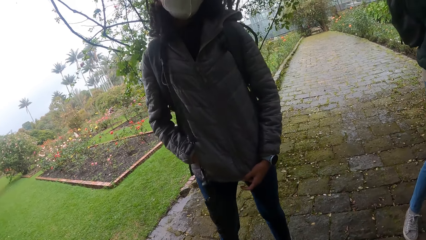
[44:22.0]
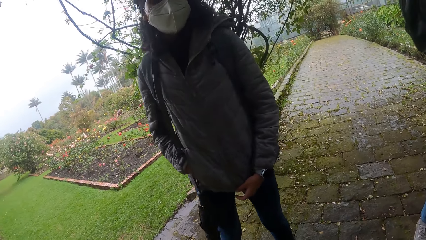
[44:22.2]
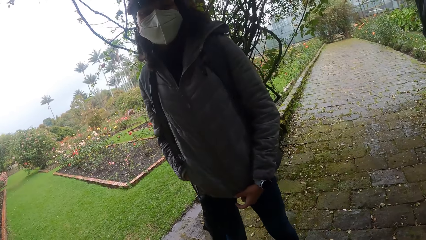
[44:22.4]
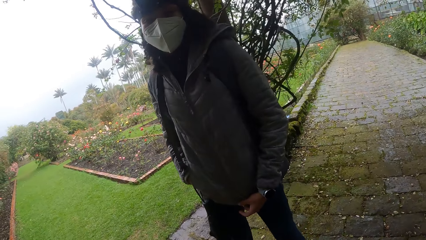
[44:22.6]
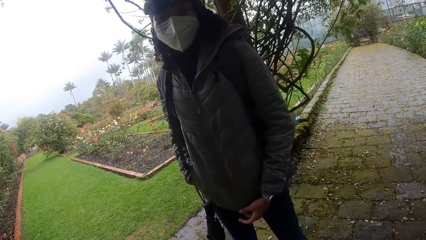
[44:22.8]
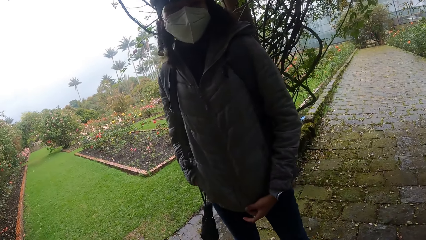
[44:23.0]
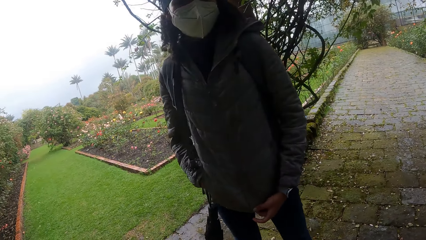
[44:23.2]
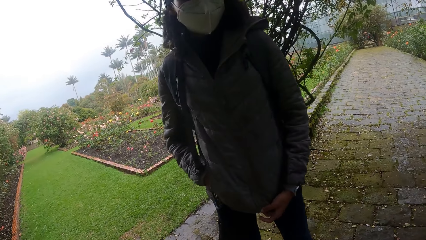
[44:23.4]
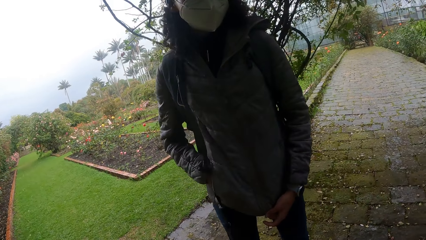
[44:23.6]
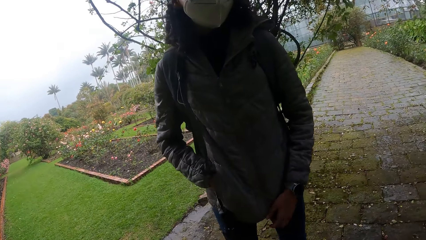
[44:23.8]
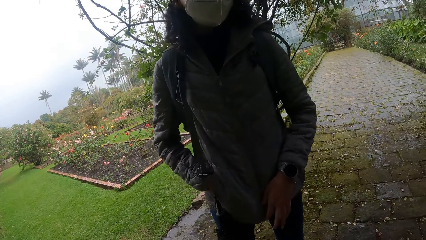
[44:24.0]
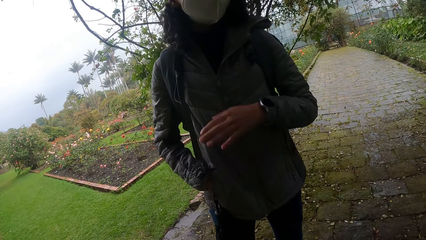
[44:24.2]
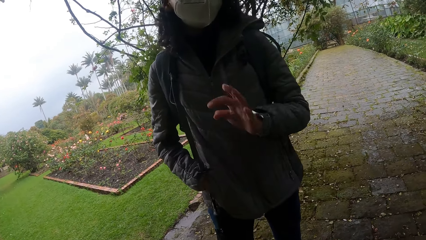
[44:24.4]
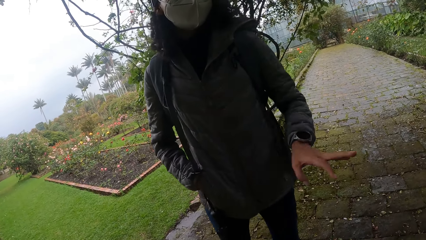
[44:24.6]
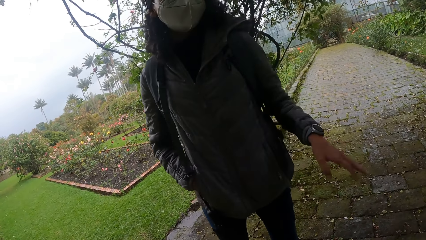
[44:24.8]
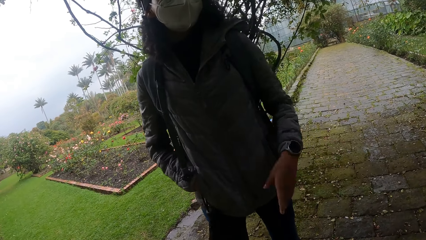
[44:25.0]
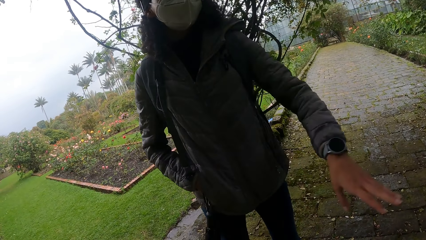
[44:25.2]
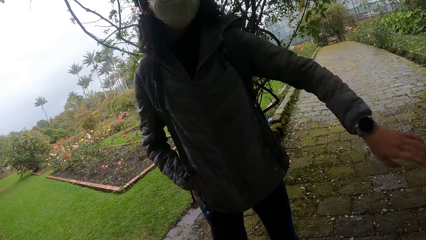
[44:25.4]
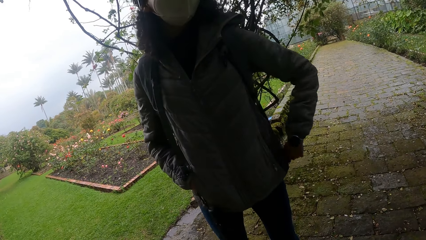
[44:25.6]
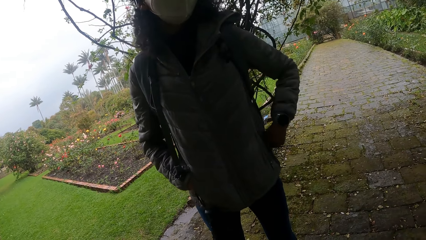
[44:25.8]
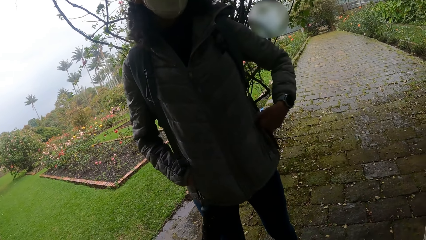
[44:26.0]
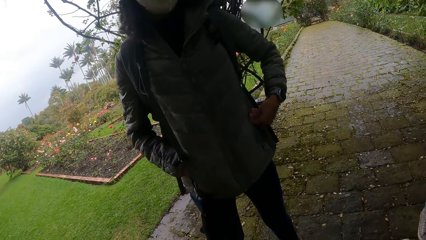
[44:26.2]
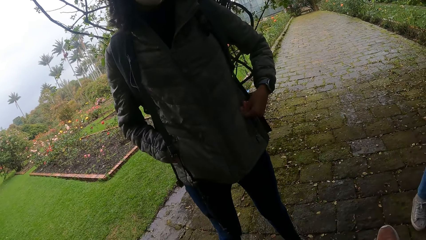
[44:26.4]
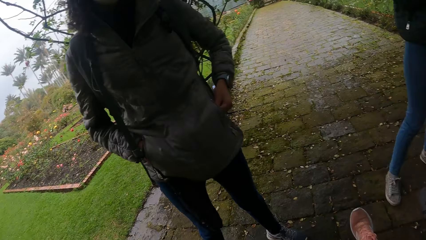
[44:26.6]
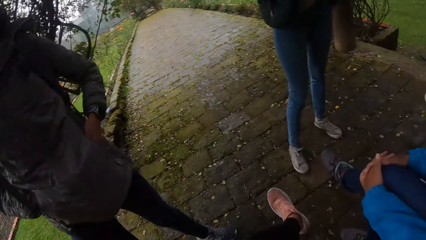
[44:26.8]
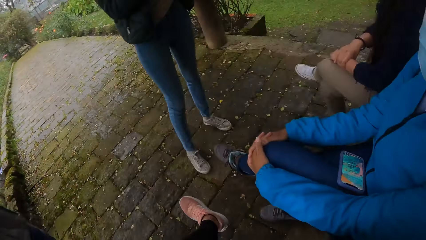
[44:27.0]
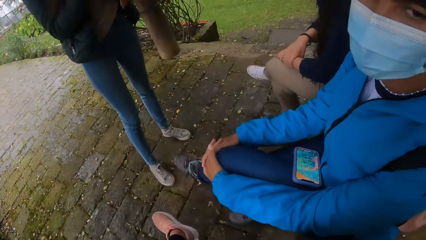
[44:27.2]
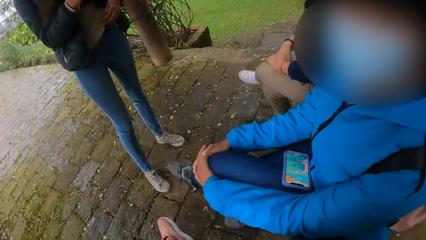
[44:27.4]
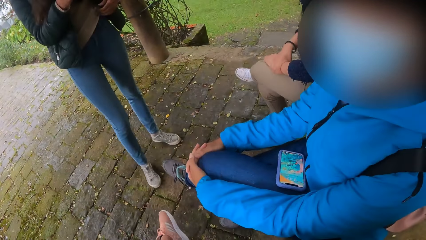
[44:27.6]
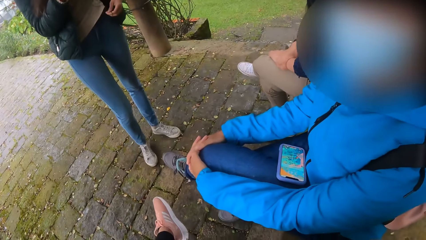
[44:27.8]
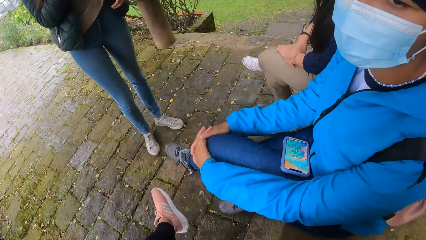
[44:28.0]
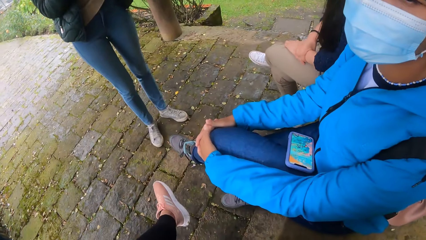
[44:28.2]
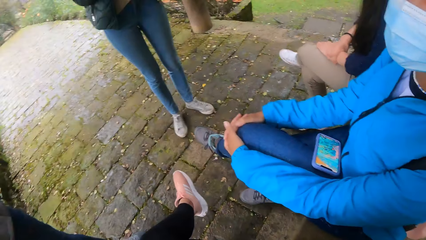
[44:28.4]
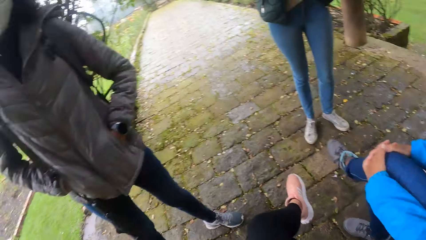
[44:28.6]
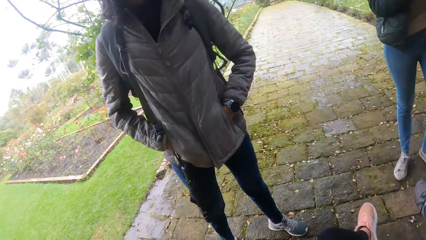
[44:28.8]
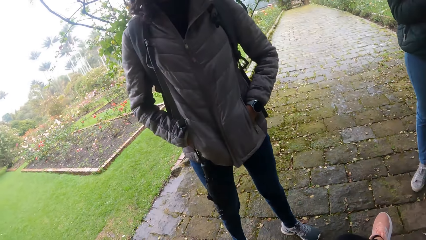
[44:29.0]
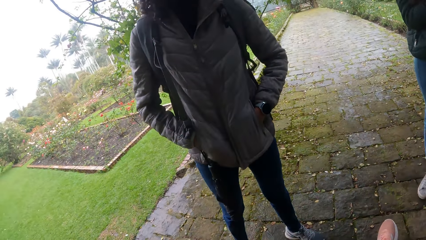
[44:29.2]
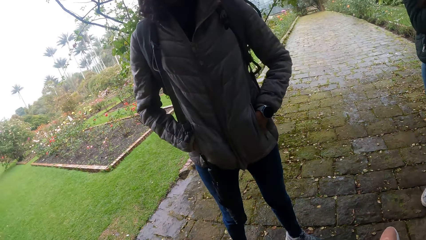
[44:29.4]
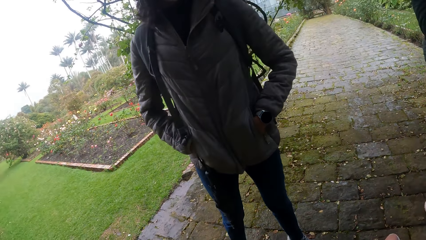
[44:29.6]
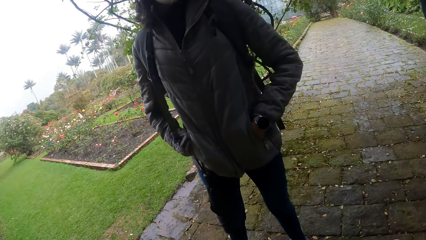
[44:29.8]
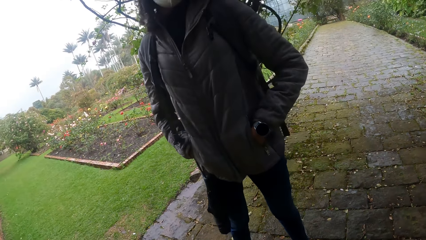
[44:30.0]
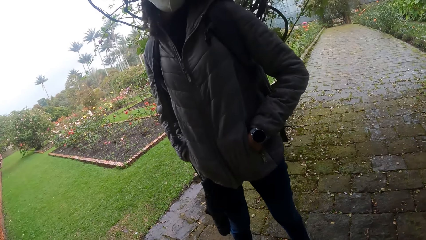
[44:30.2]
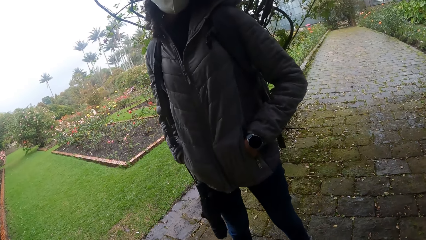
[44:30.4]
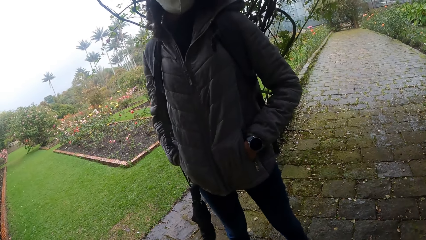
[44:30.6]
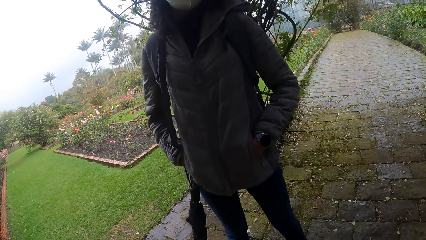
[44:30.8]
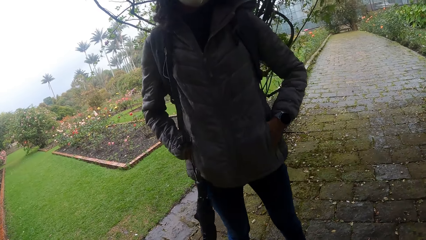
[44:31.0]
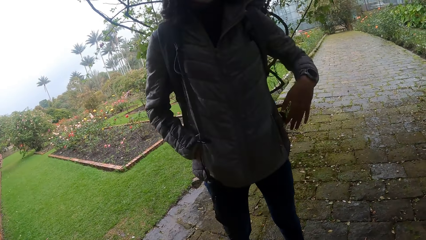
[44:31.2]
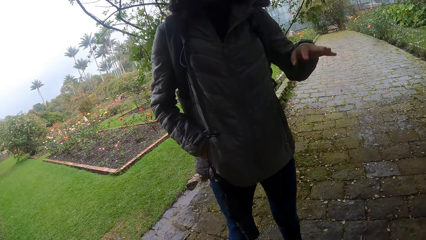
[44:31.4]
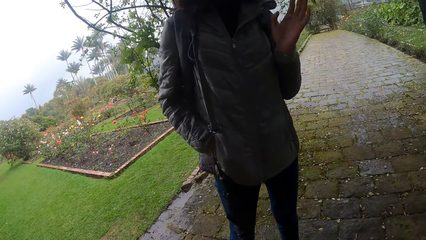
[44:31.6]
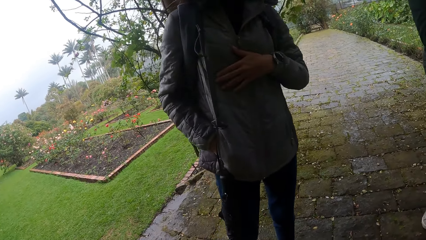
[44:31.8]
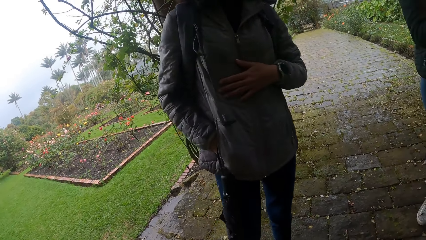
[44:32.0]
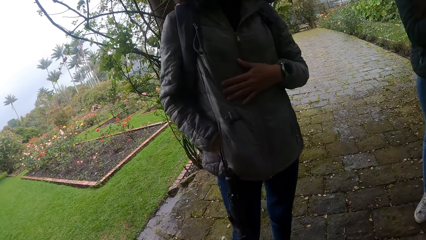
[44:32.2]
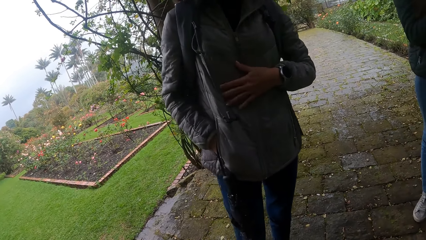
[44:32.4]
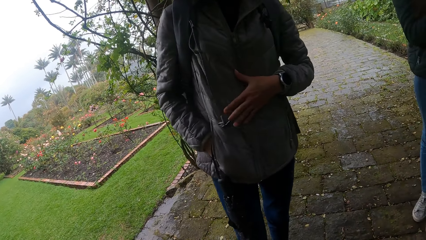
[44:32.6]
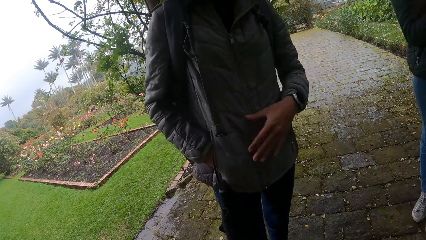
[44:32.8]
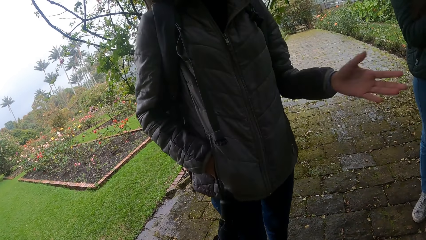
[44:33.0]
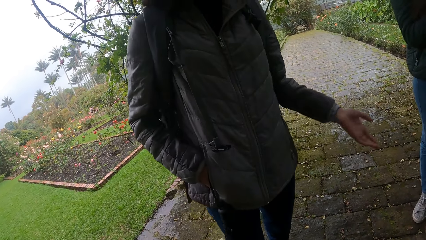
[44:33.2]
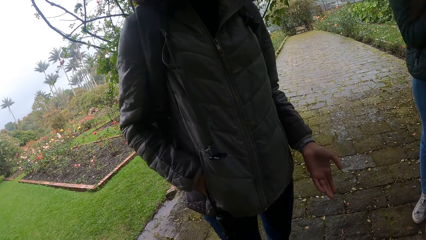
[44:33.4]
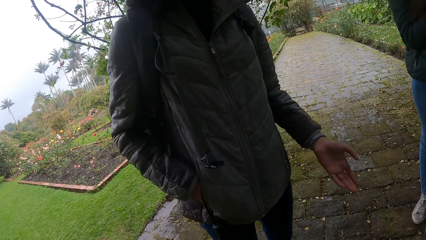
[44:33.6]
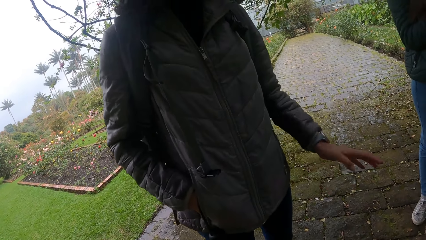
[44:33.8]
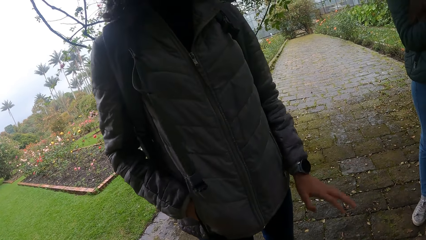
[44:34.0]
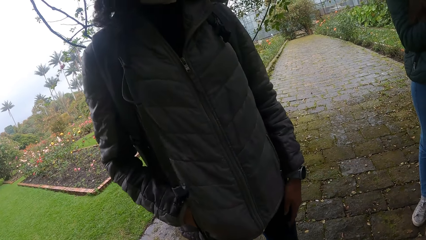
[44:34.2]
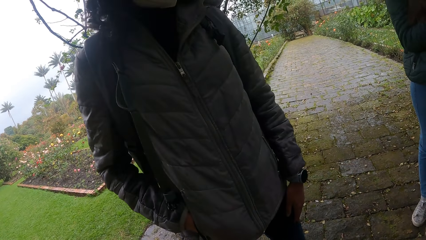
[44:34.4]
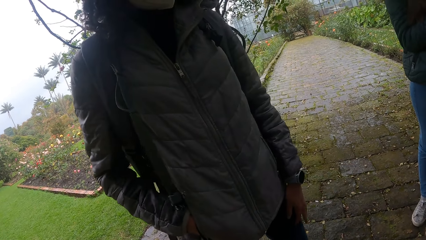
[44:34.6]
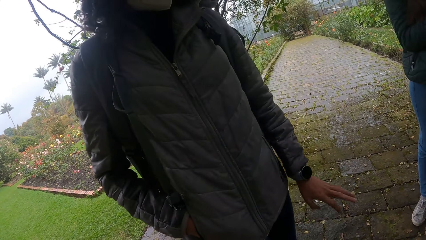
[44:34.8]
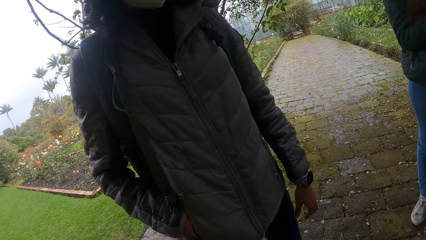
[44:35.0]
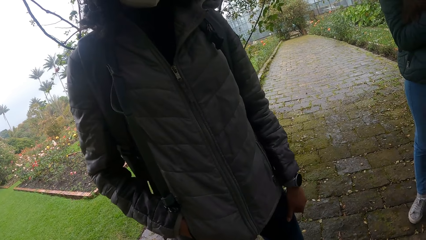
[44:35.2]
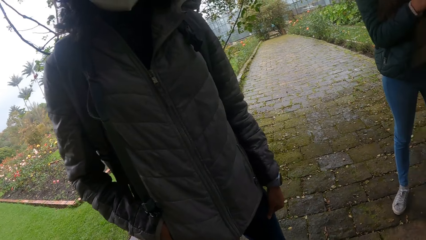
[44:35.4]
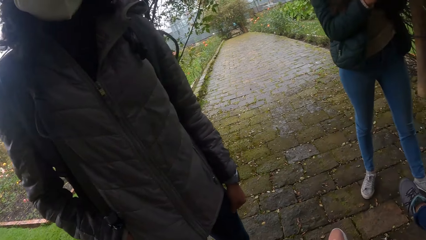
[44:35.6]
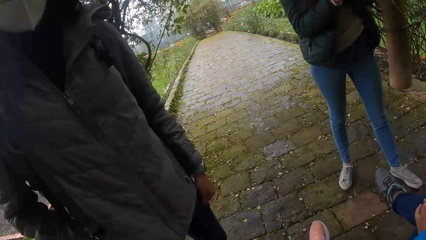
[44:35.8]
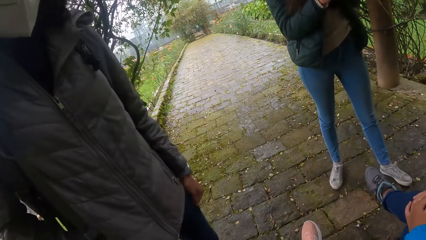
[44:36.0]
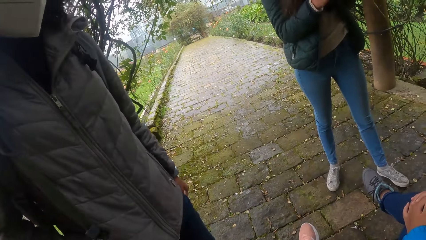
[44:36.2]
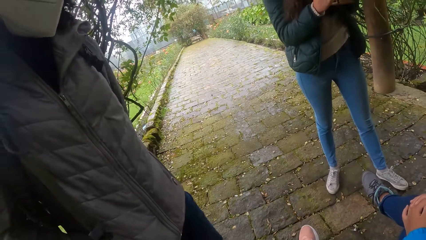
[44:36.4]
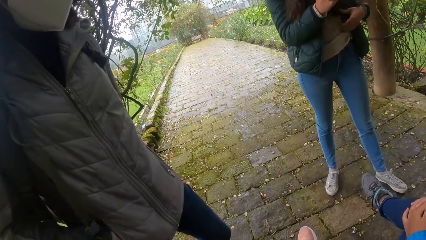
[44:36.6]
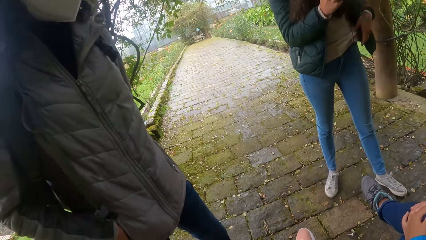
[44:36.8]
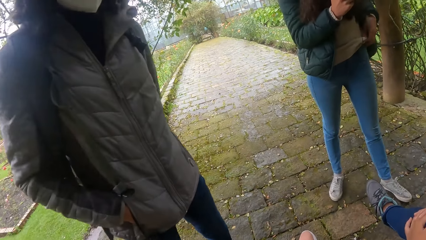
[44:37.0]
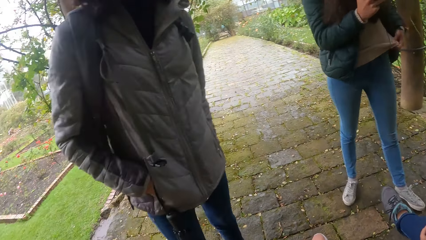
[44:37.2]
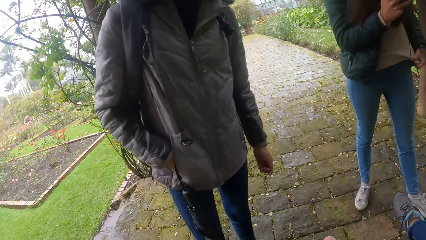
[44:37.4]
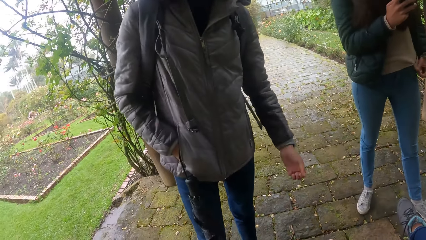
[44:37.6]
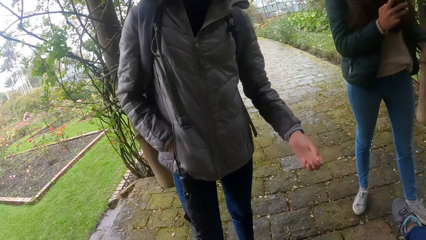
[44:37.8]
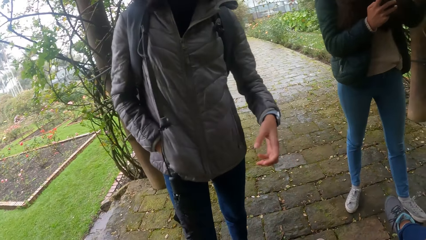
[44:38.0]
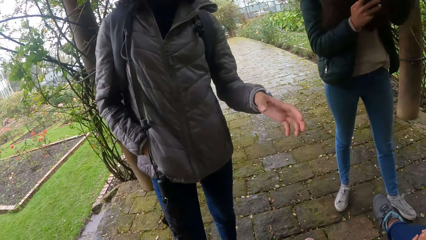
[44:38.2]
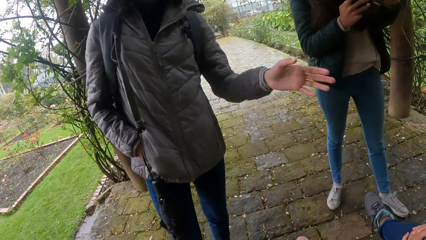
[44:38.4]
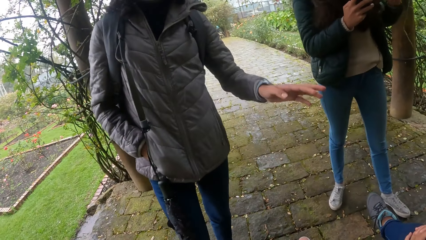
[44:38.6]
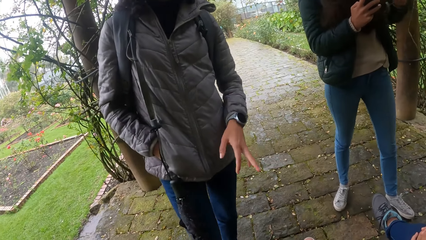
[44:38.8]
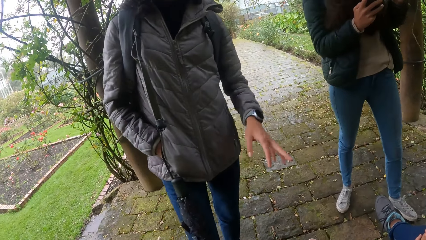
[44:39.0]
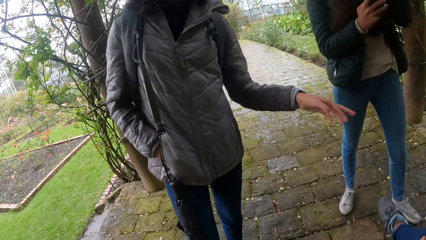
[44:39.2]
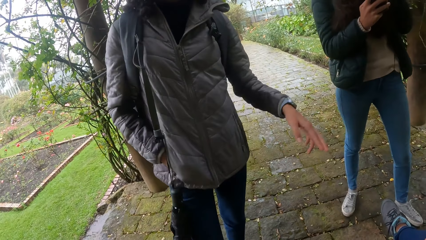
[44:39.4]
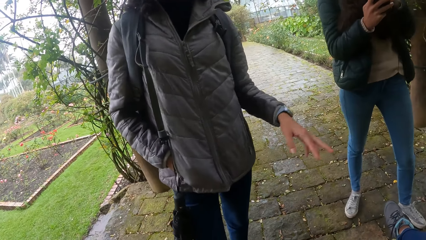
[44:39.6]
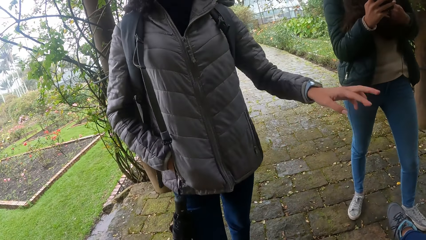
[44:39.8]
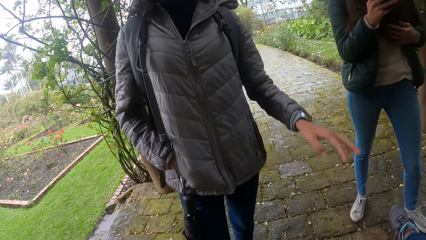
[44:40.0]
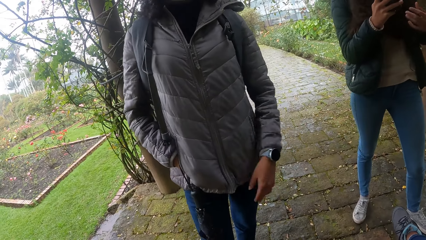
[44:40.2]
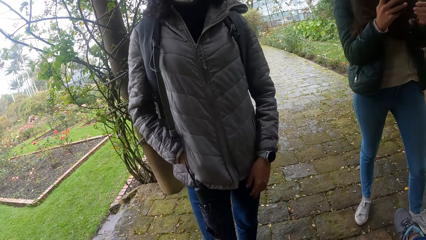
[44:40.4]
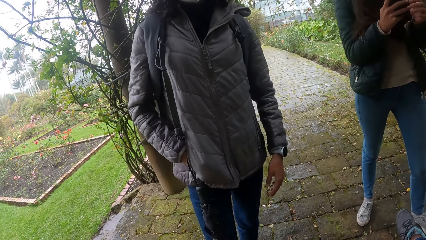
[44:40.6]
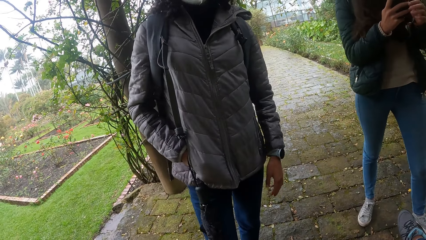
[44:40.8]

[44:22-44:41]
A woman converses with the camera wearer. The woman puts her hands in her jacket's pockets. The camera wearer looks around a park. The woman moves around the park and gesticulates with her left hand. The woman interacts with the camera wearer. Another woman operates a phone with her right hand and adjusts her blouse with her left hand. The first woman moves around the park.
